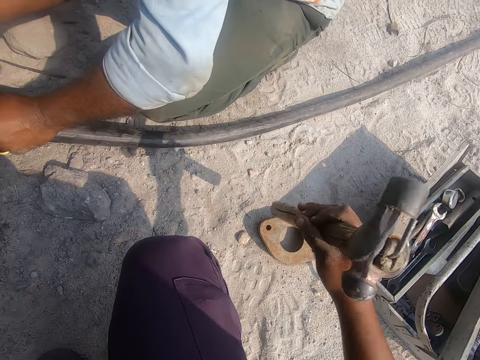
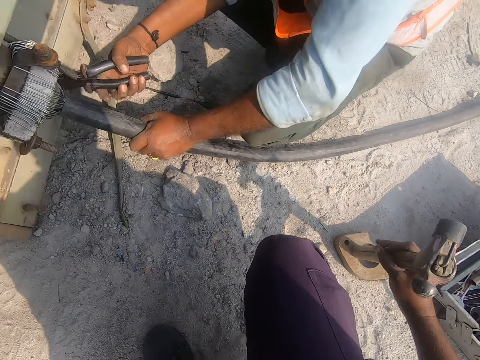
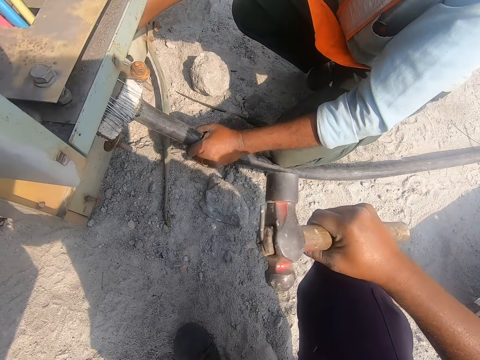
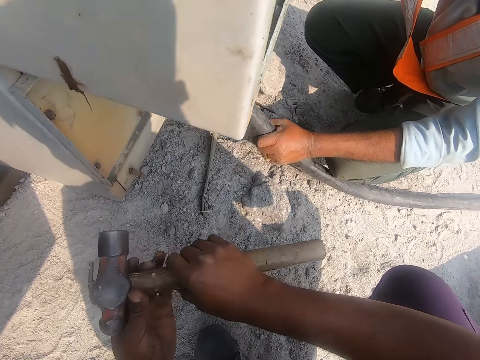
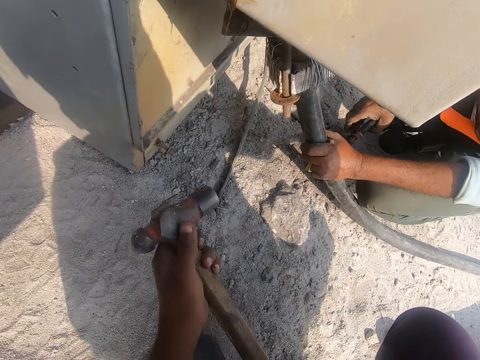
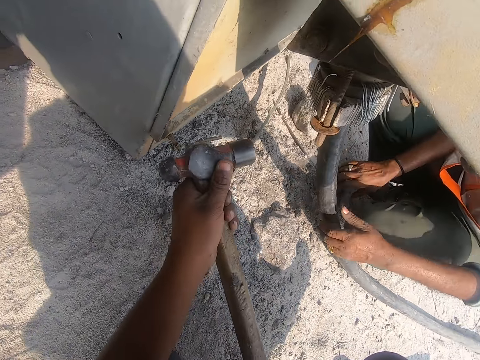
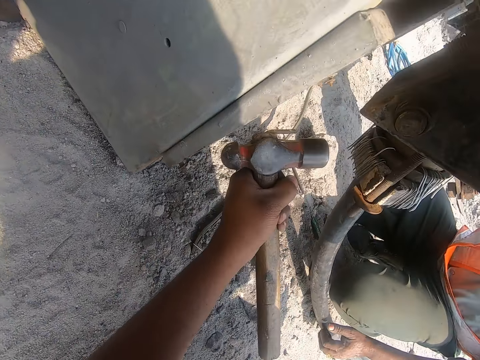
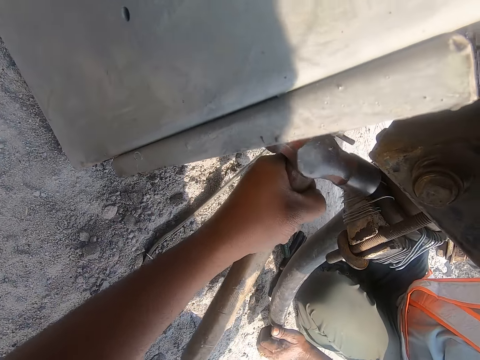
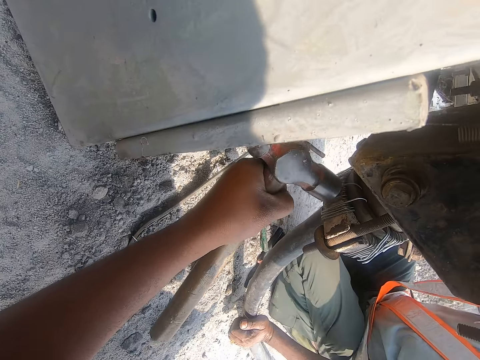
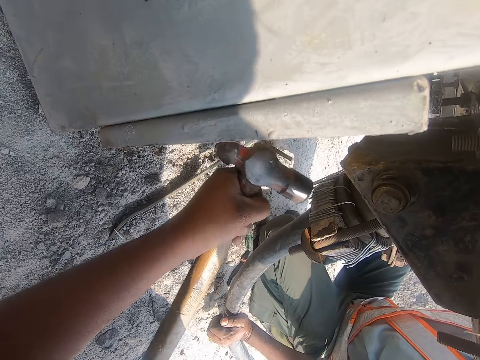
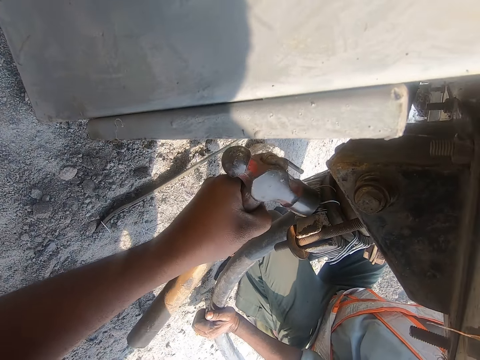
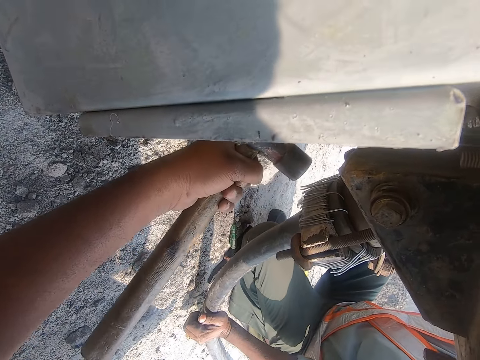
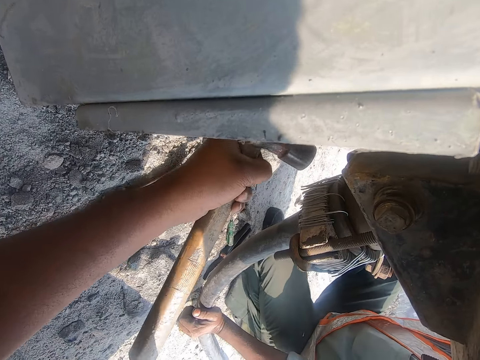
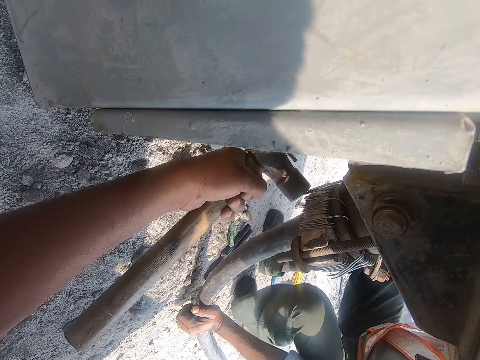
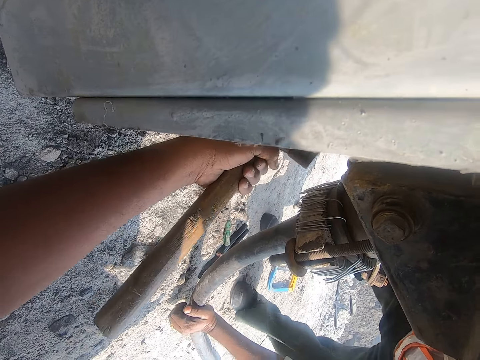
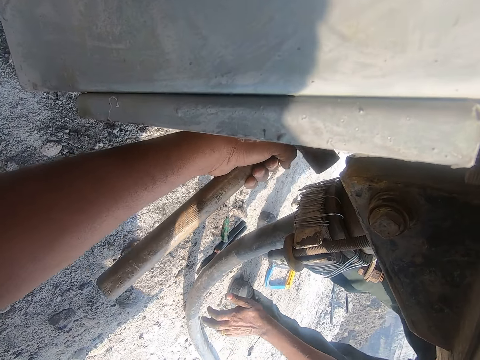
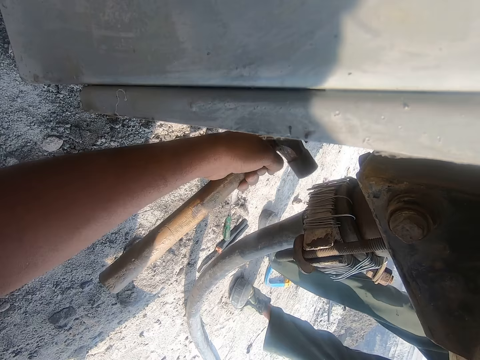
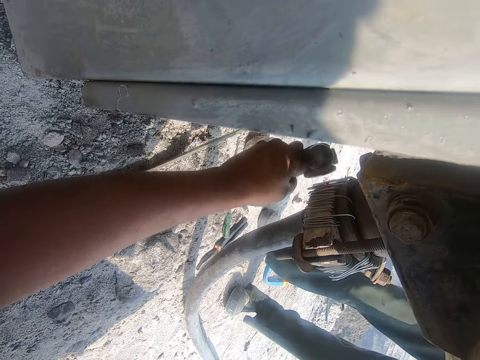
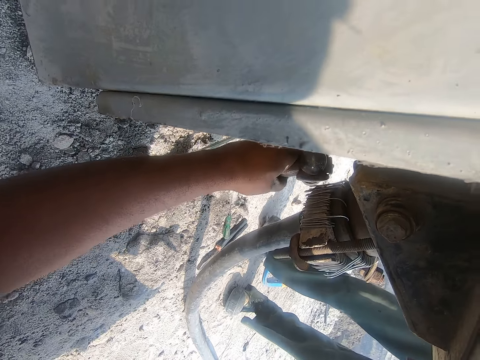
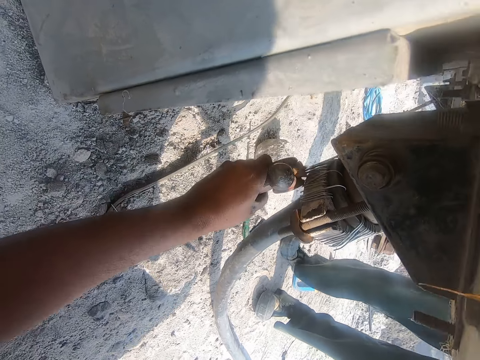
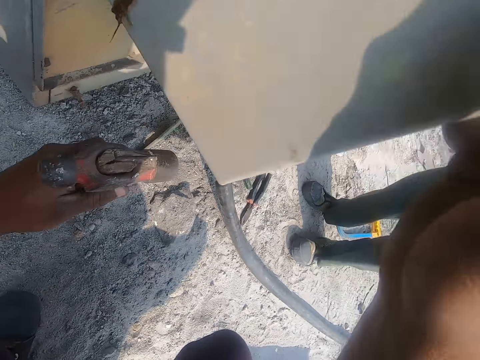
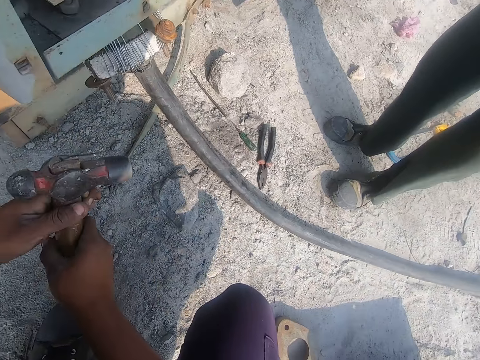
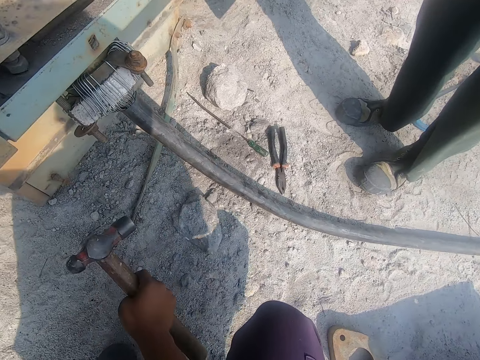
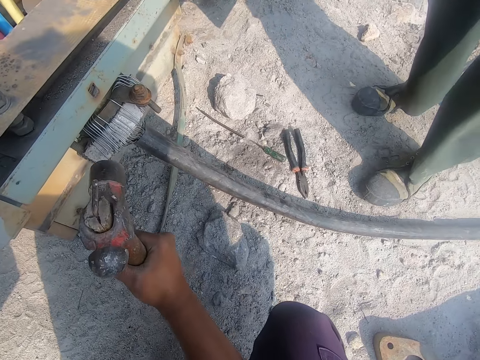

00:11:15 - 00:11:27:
The camera wearer hits the metallic object with a hammer. They hit the wires with the hammer.

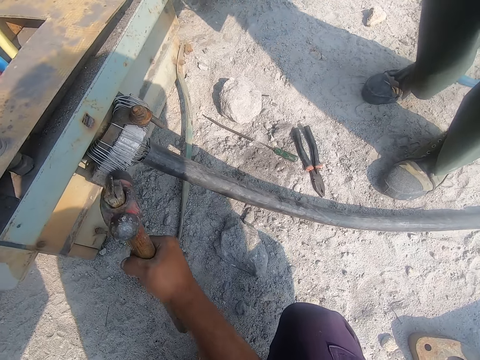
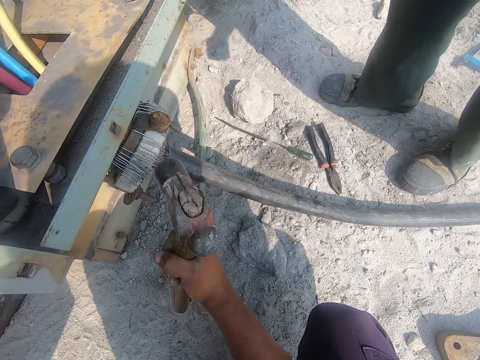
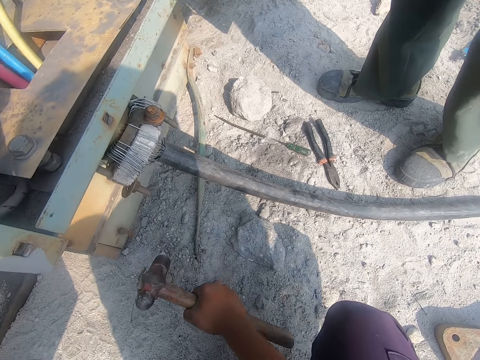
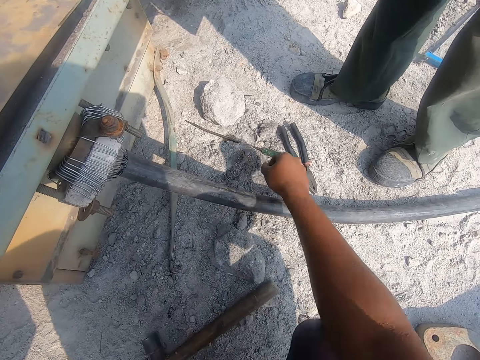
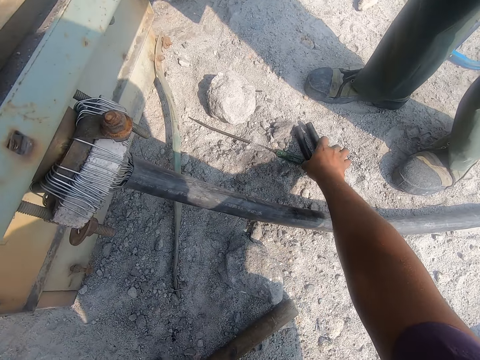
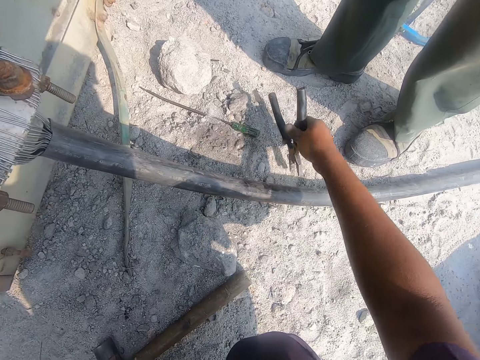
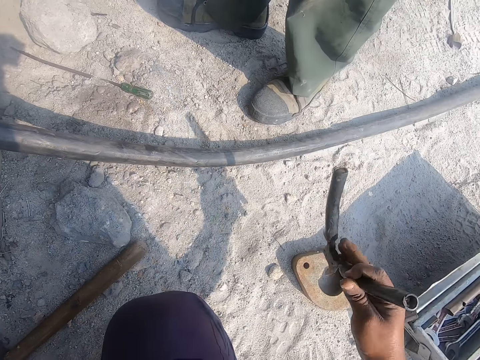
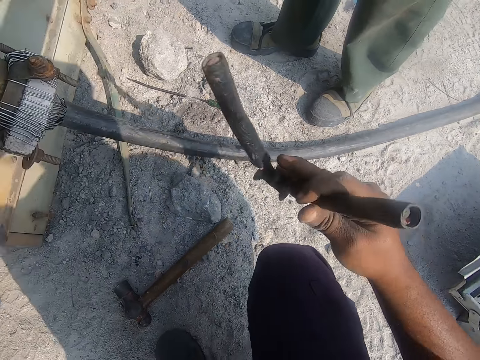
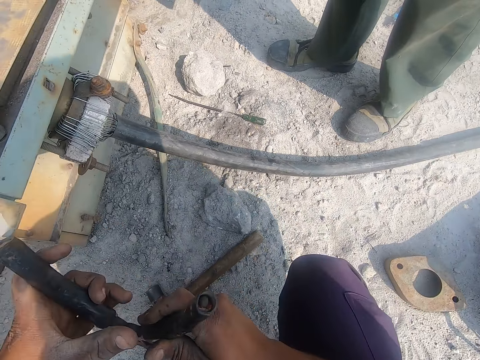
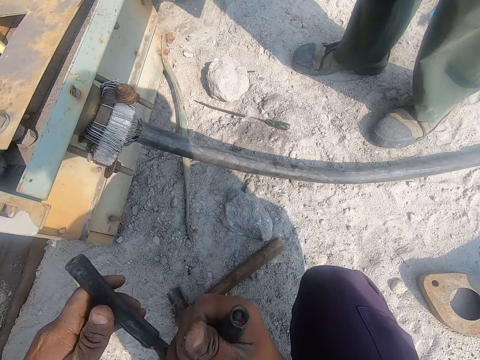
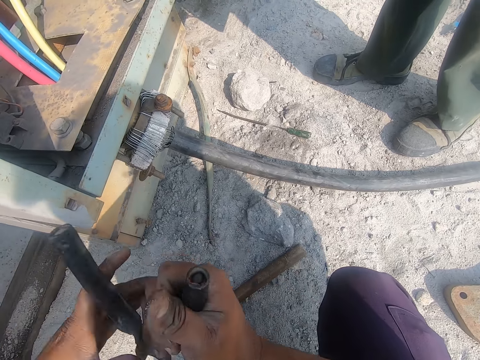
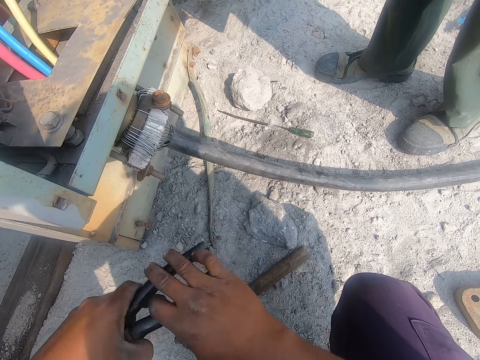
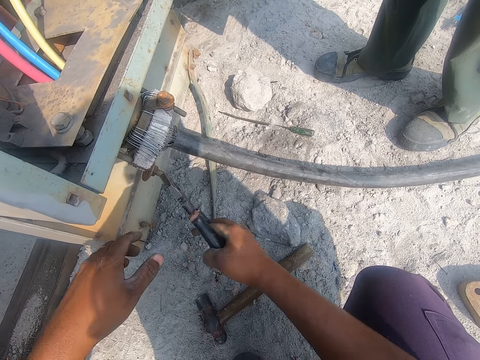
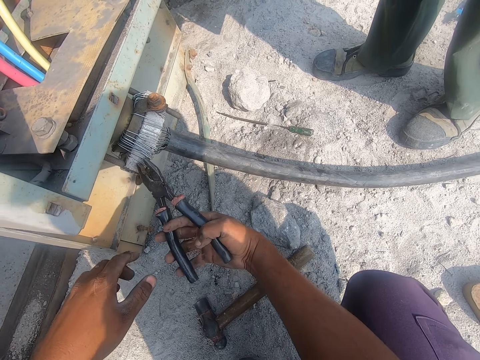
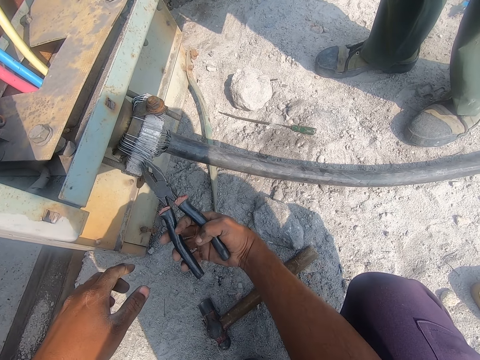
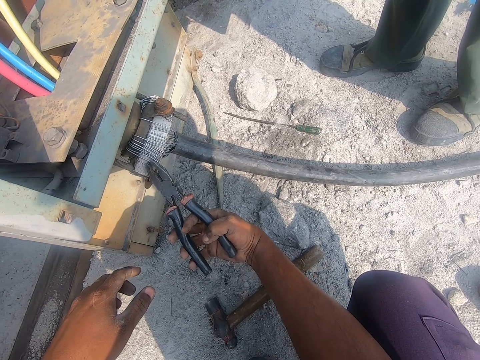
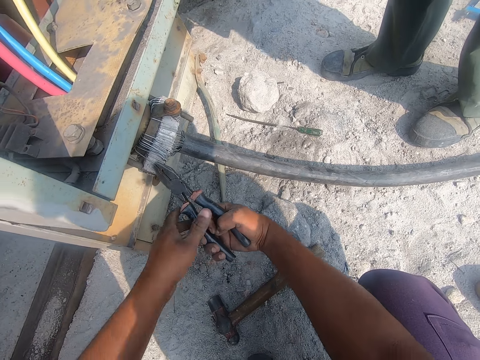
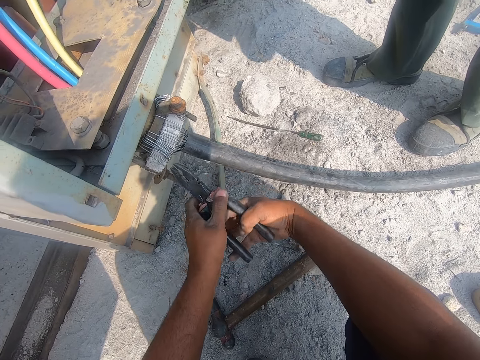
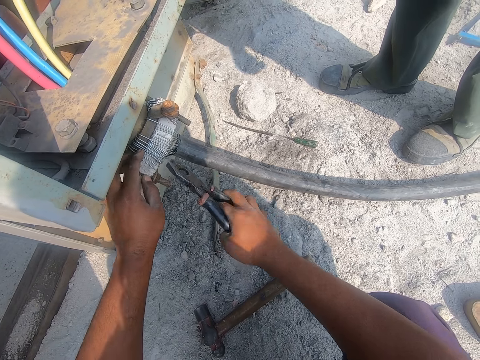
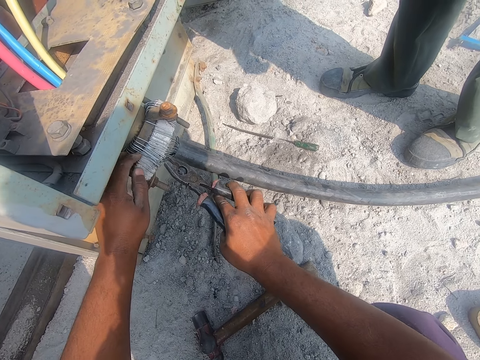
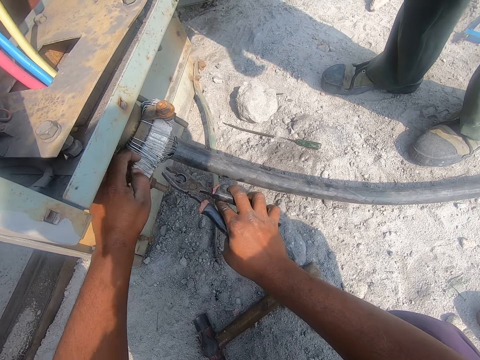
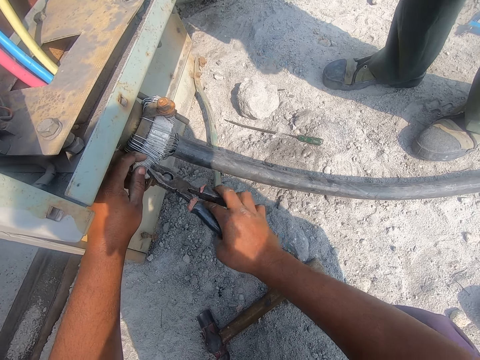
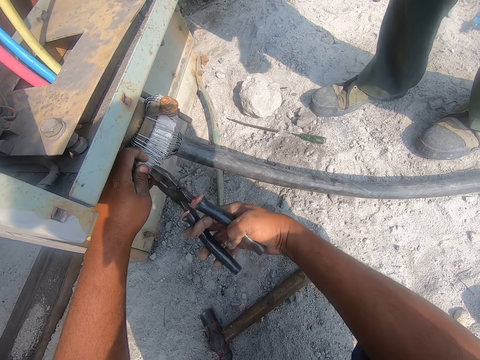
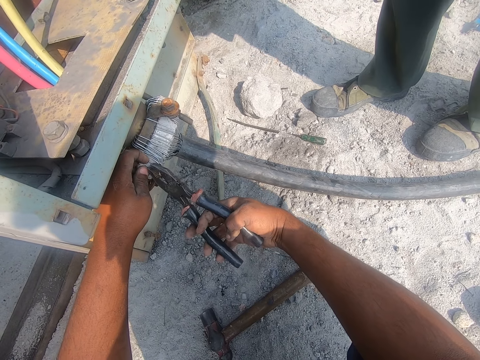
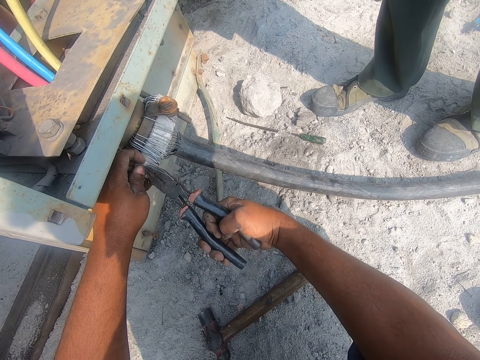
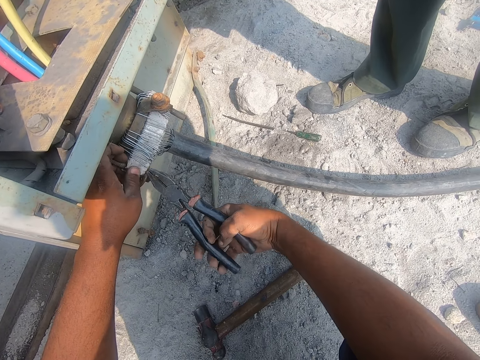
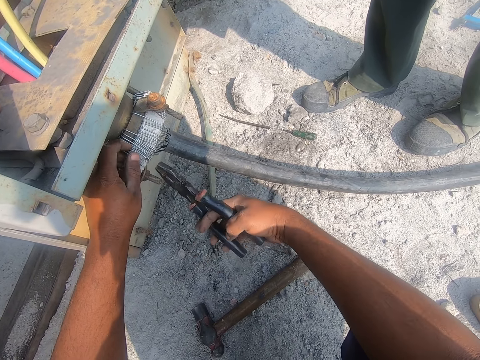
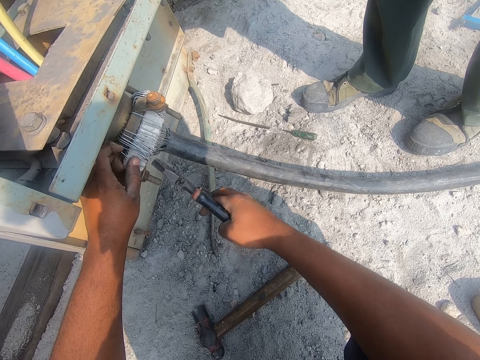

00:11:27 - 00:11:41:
The camera wearer takes the pliers. They fold the wire with the pliers. They put together the wires with the pliers.
